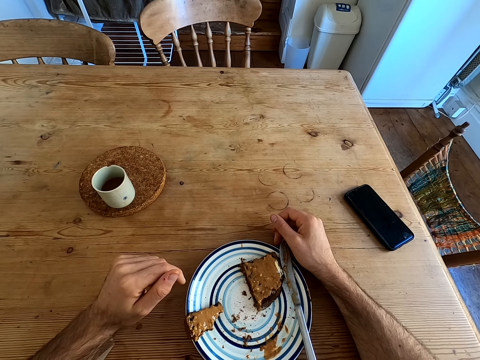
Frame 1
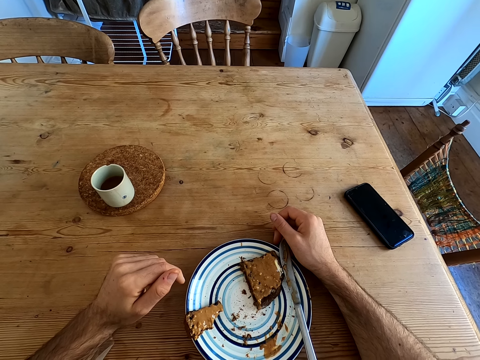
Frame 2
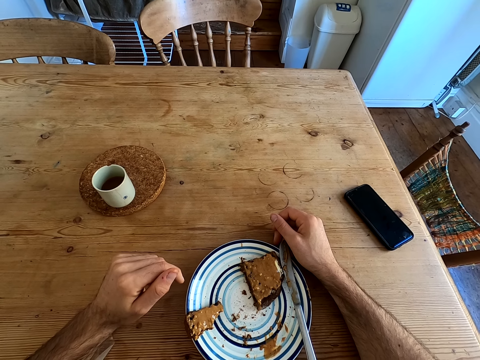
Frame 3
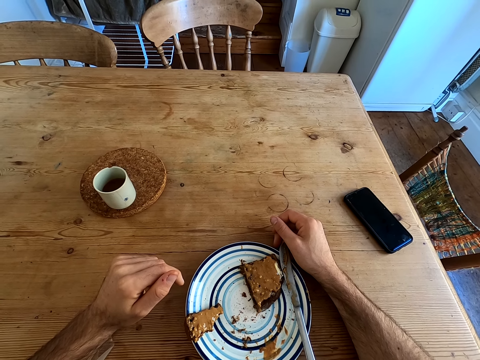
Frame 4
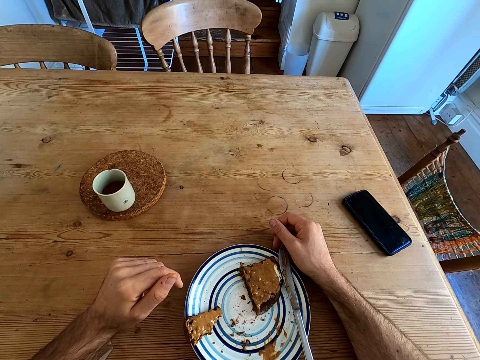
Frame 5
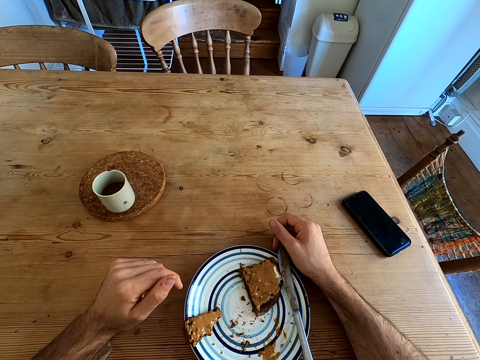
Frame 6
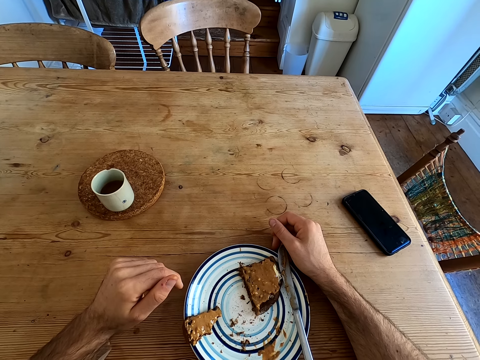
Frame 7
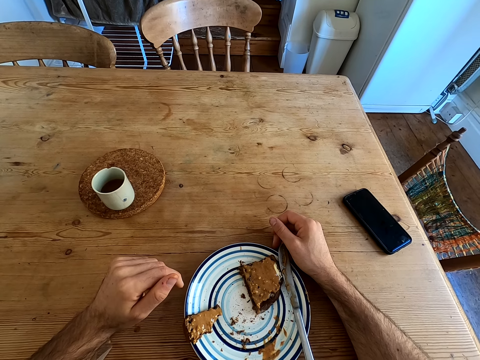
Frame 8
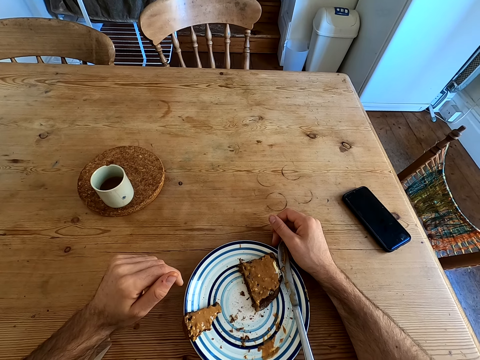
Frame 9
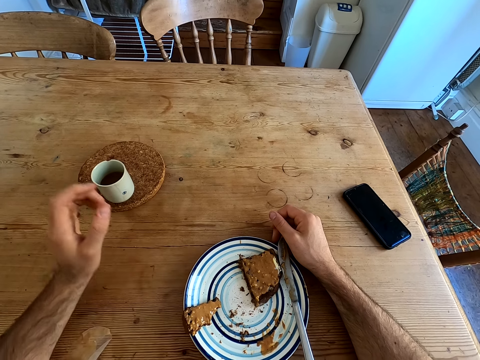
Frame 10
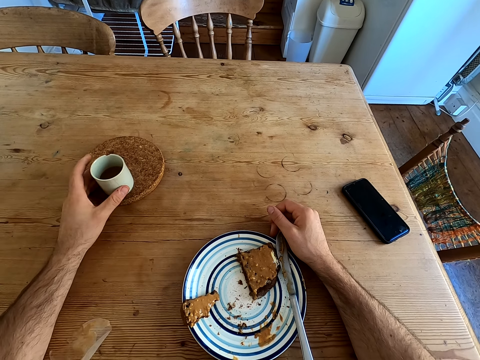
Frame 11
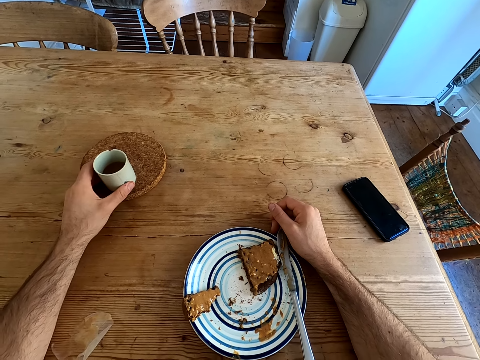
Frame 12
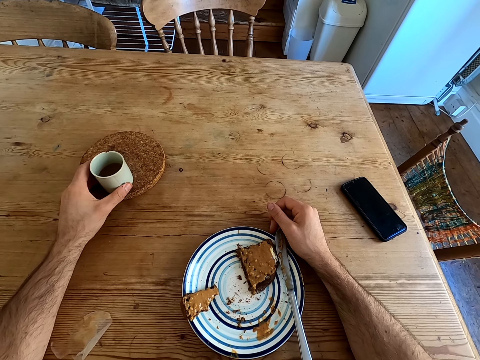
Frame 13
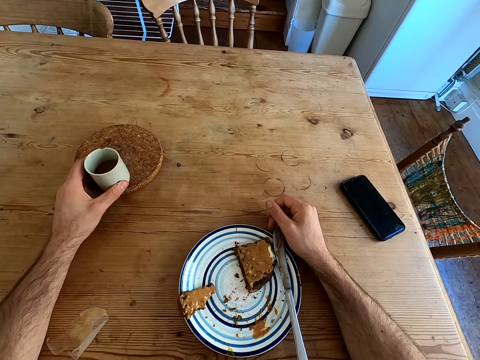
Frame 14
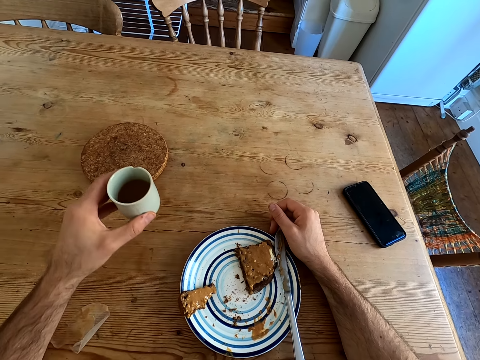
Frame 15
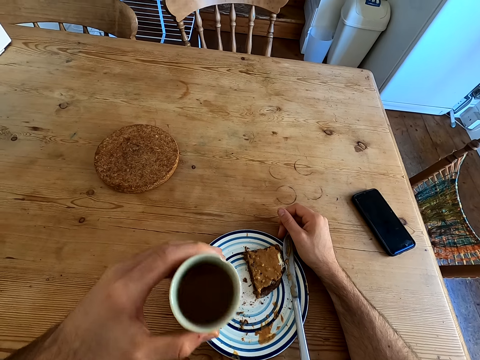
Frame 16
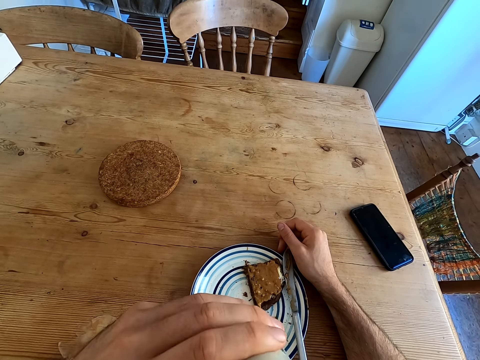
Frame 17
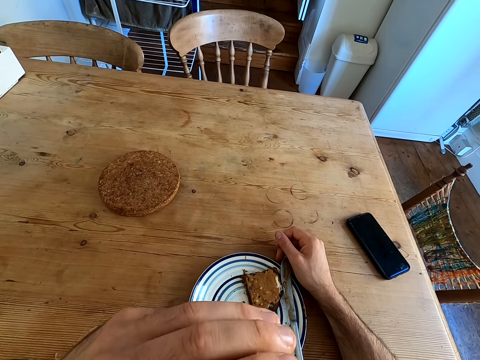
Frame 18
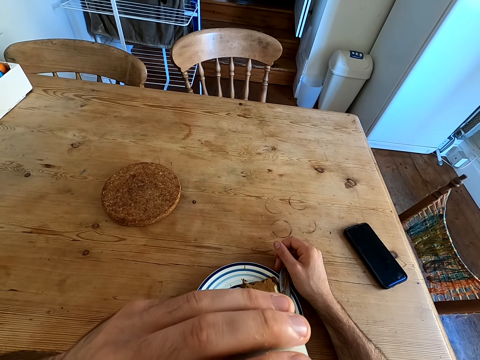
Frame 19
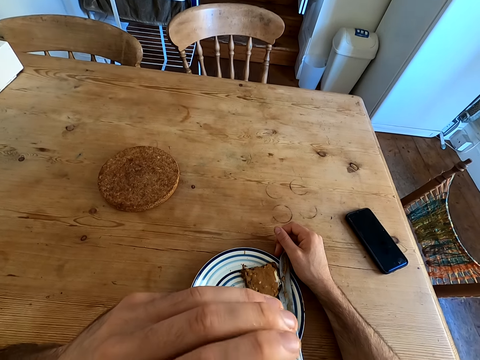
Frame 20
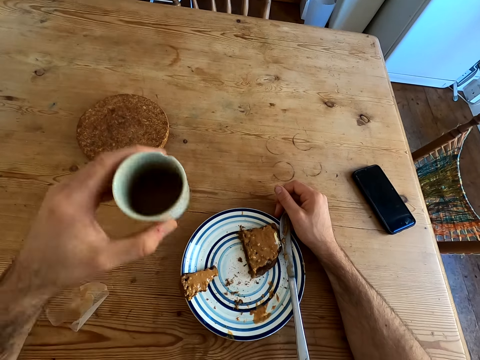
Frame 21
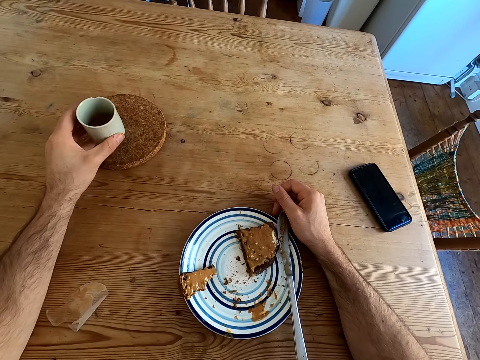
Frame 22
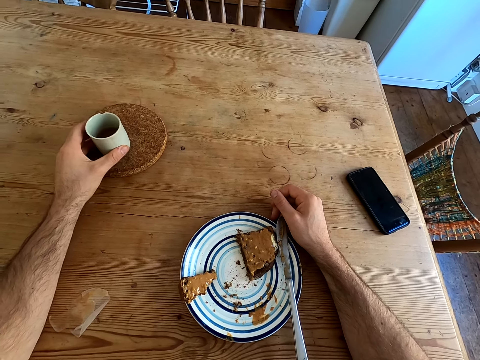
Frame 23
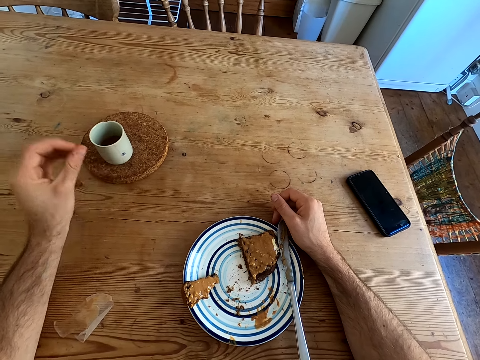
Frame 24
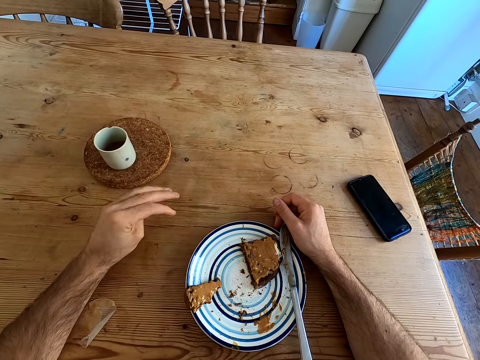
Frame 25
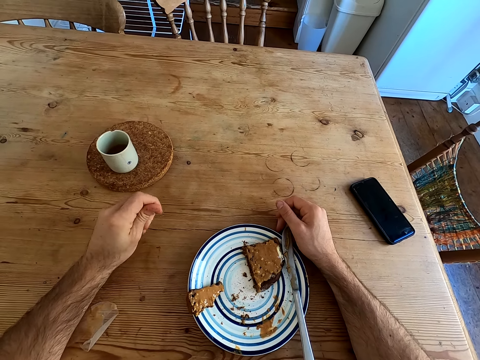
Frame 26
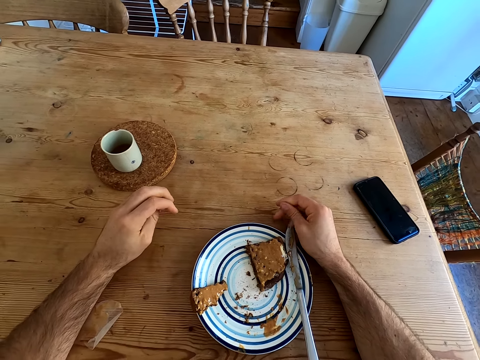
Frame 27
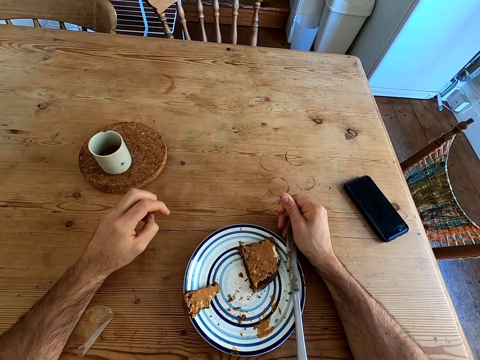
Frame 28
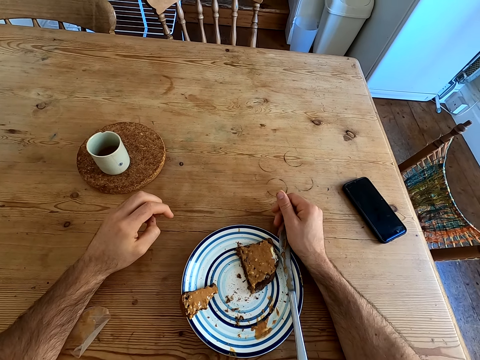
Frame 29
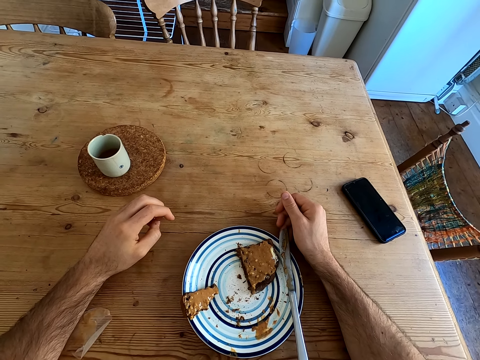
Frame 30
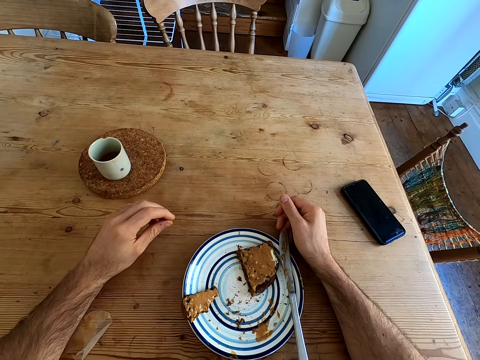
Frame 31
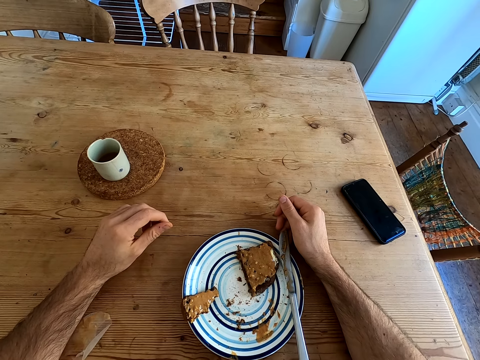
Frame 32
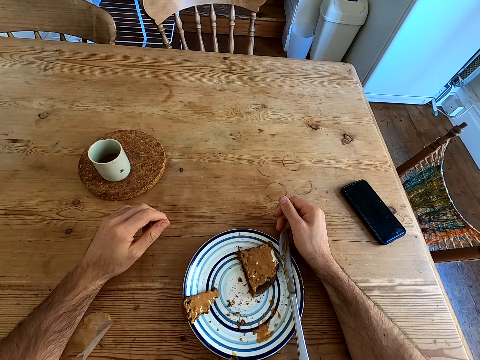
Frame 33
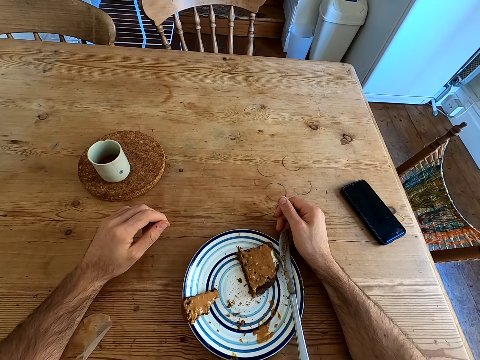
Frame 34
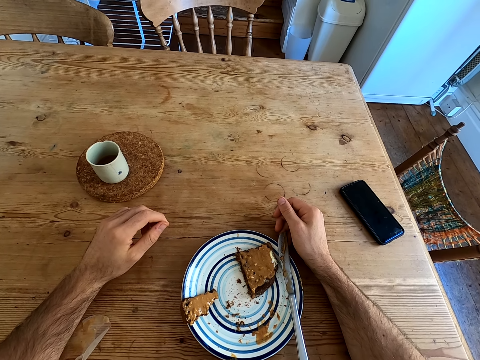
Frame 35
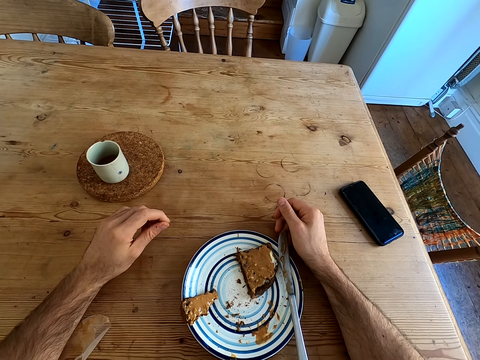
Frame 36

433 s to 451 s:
The camera wearer picks up the cup. They hold the cup, lift the cup, drink from the cup and move the cup. They put the cup on the table board. They rub both hands and look at the bread.

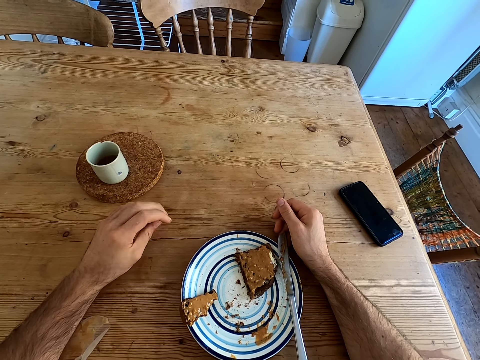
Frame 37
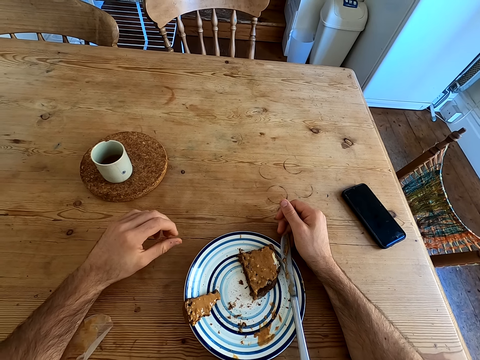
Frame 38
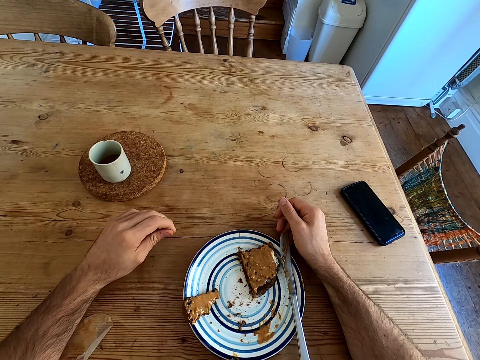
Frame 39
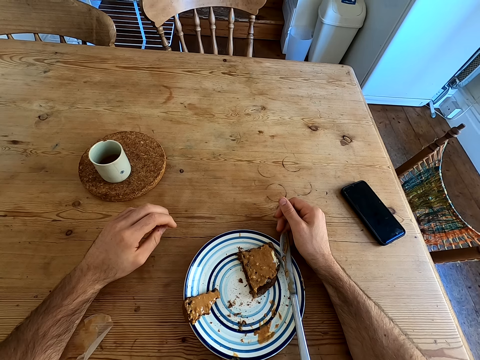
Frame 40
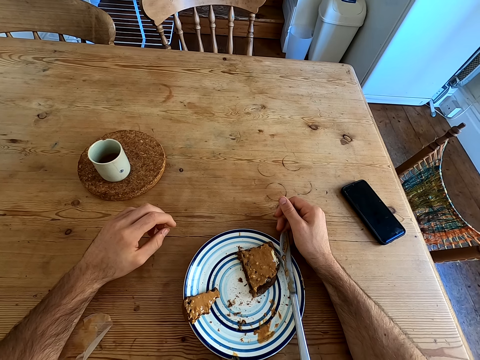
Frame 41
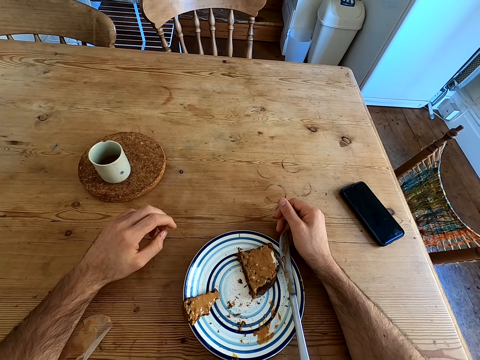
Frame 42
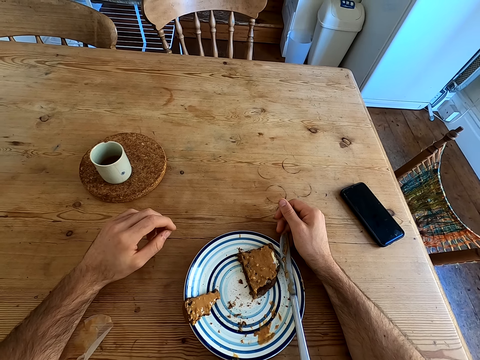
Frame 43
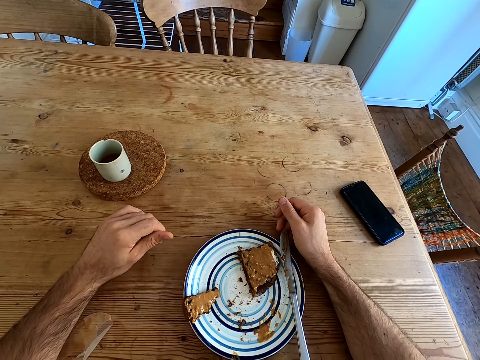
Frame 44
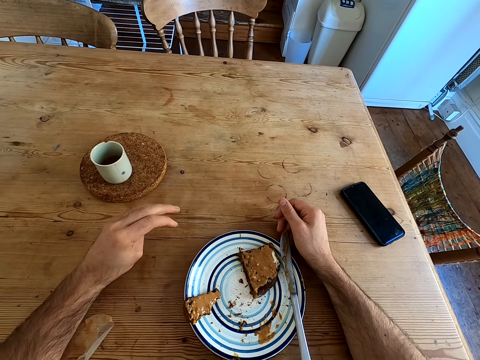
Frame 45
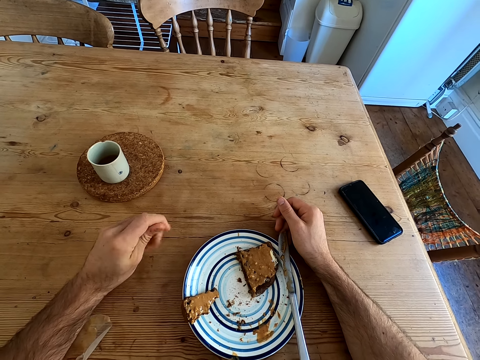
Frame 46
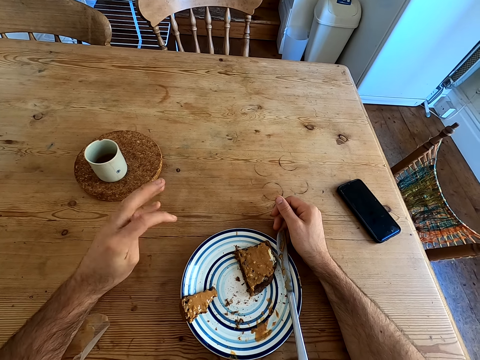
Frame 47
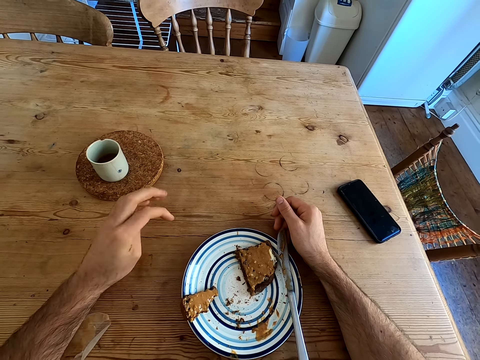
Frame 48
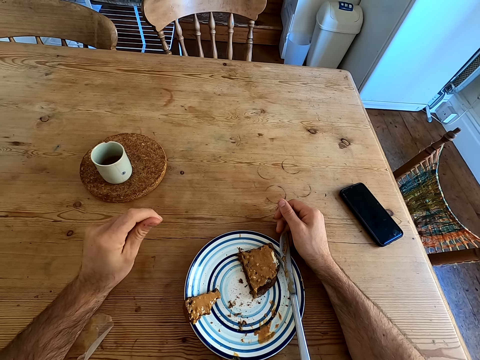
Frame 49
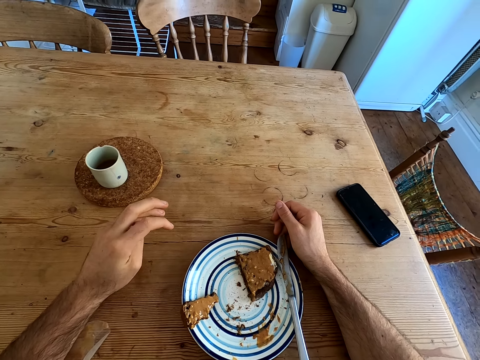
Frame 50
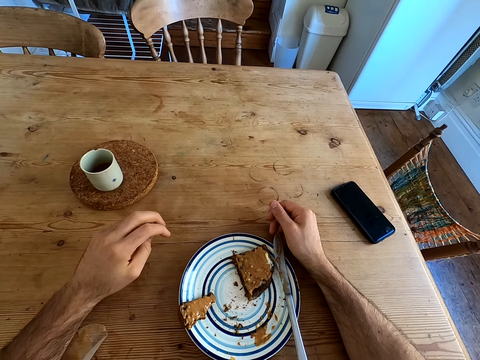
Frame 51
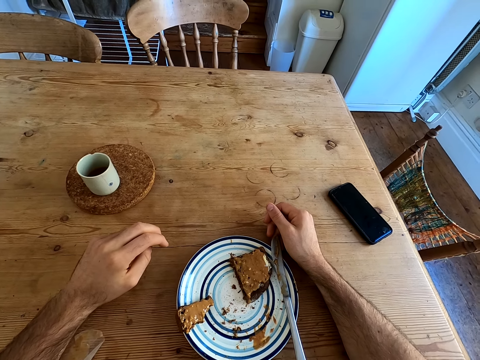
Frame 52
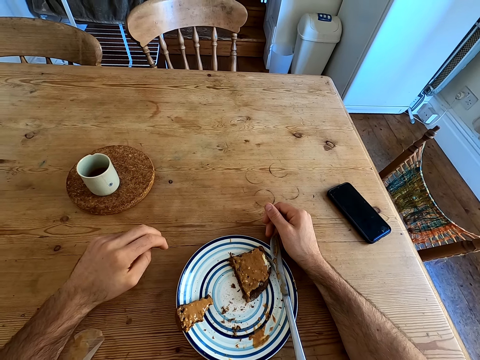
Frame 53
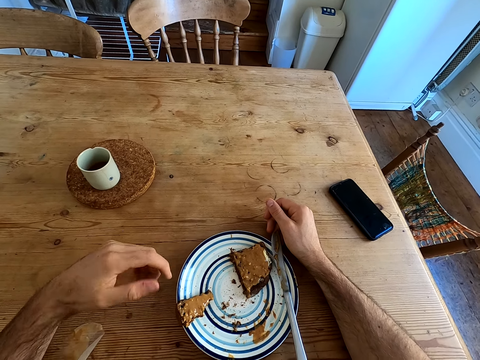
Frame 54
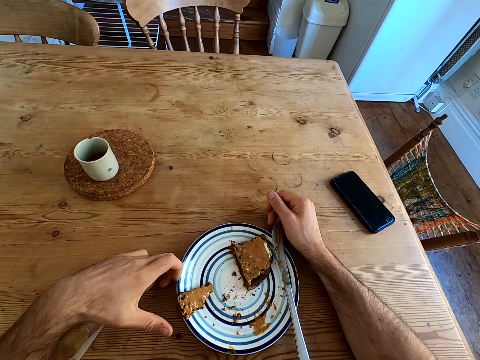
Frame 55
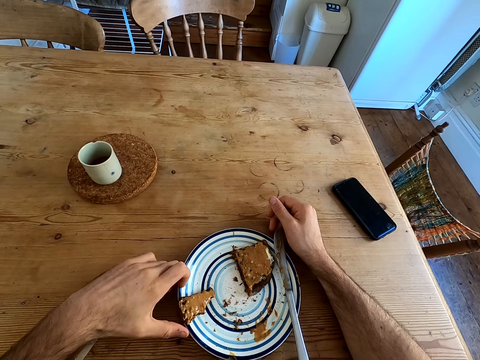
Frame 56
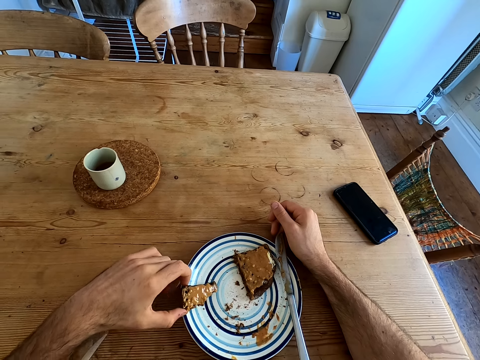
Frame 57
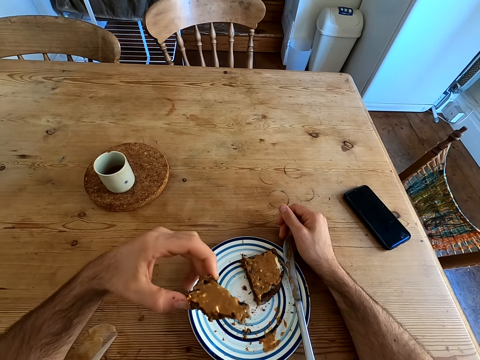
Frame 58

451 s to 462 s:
The camera wearer rubs the left hand. They look at the bread, move the left hand, pick up the bread and lift the bread.
